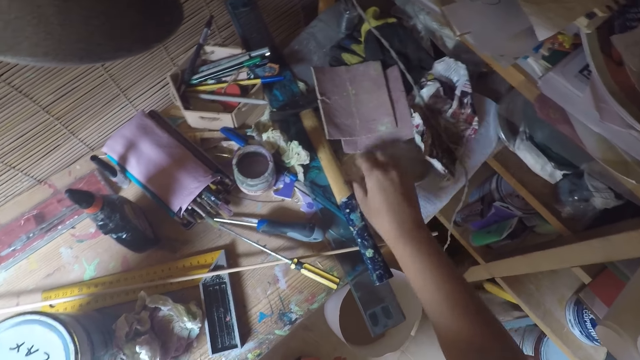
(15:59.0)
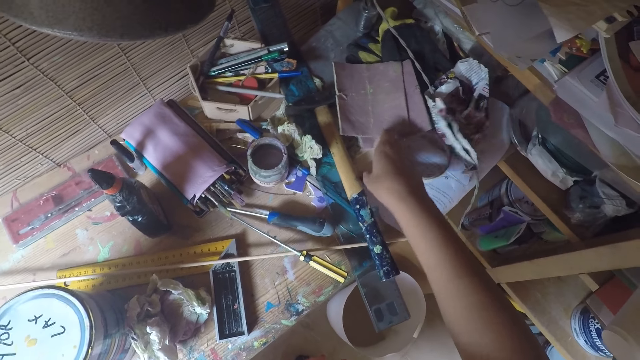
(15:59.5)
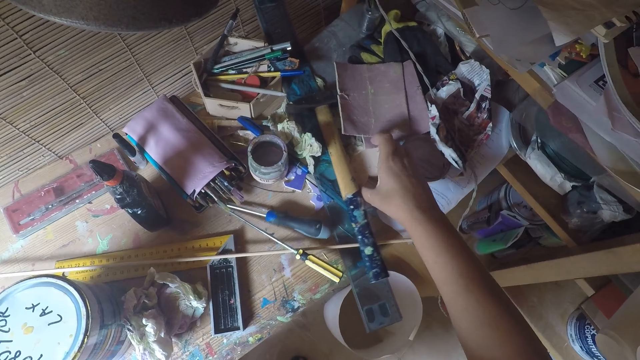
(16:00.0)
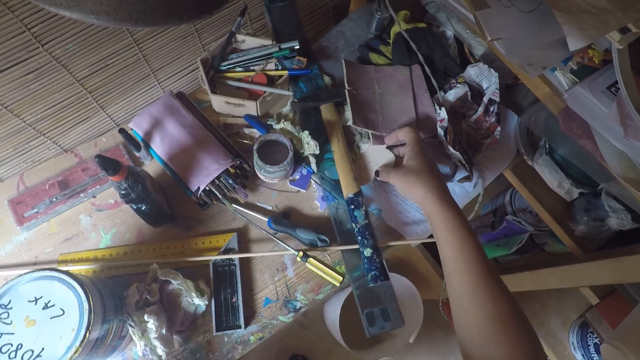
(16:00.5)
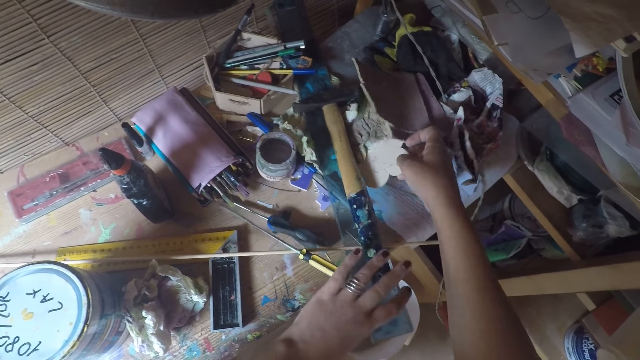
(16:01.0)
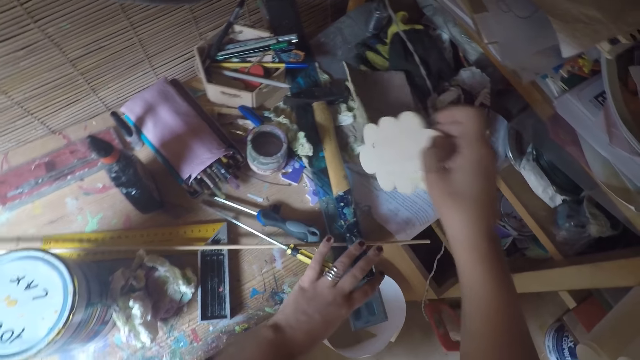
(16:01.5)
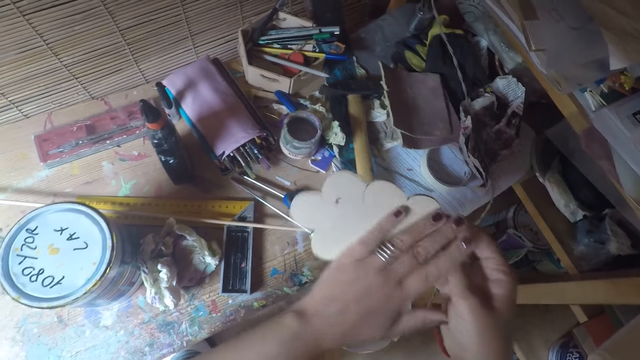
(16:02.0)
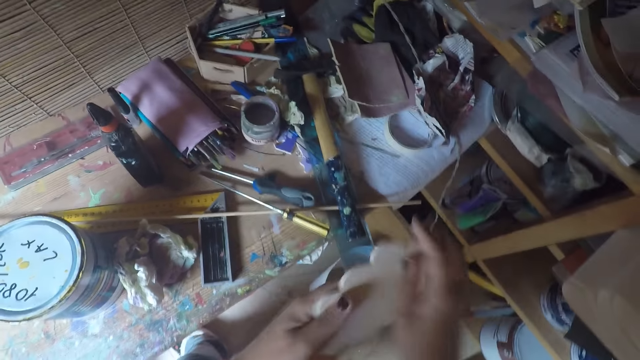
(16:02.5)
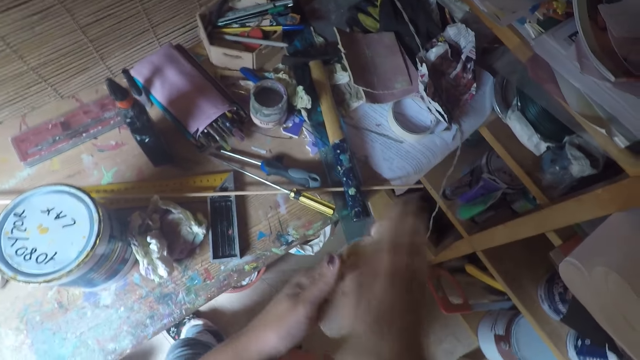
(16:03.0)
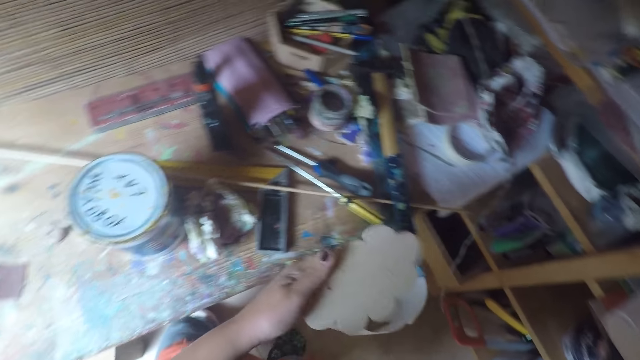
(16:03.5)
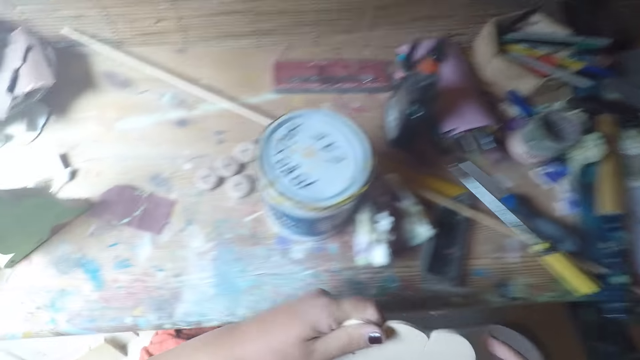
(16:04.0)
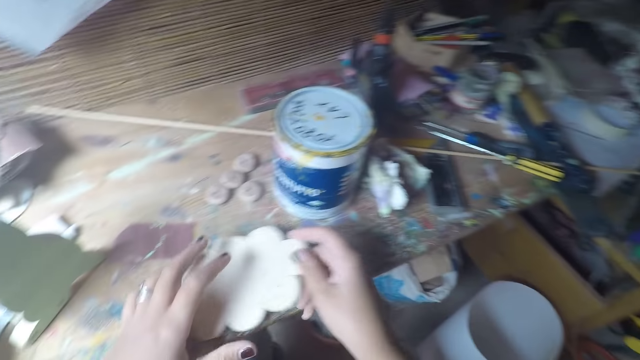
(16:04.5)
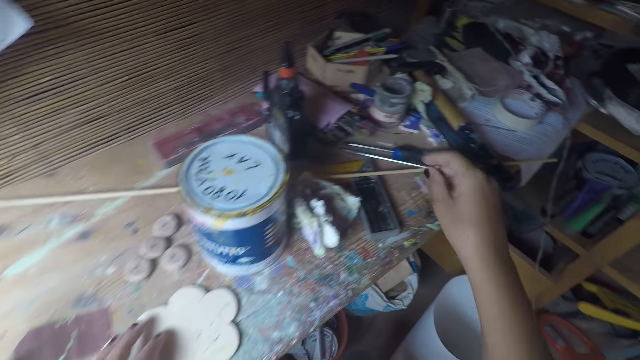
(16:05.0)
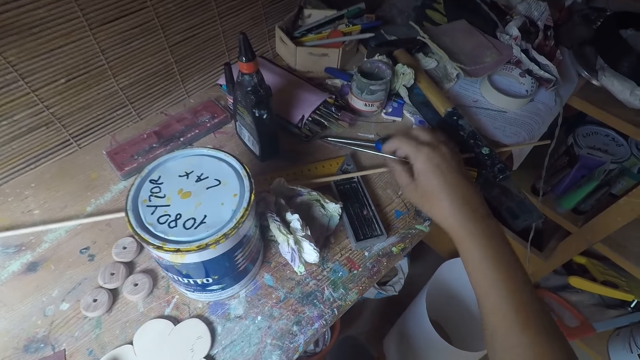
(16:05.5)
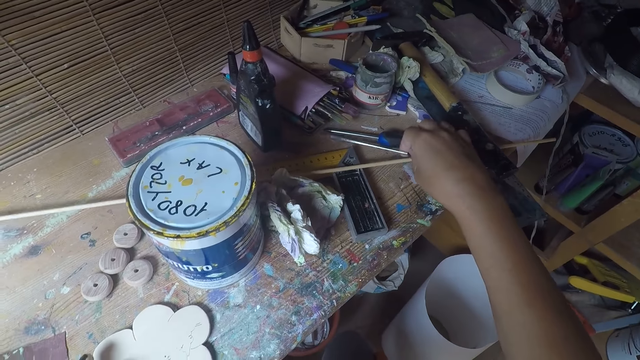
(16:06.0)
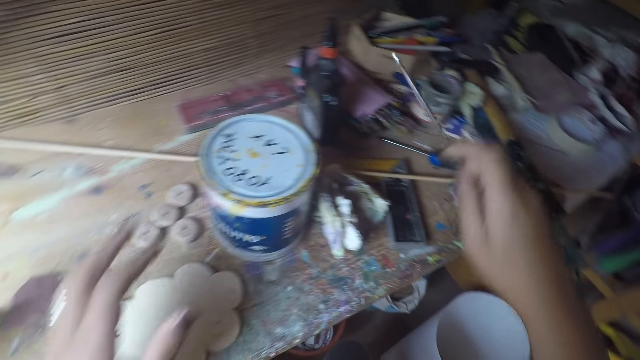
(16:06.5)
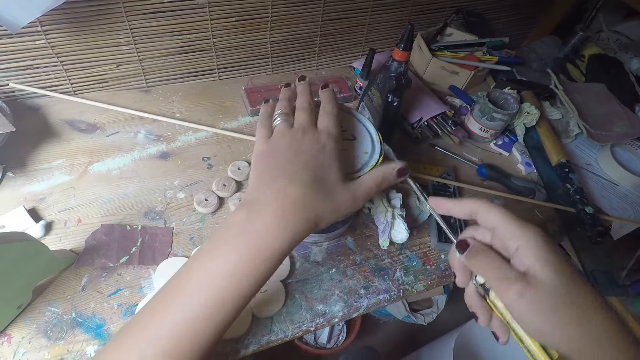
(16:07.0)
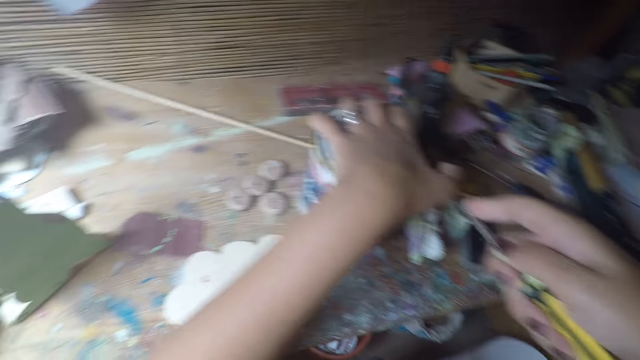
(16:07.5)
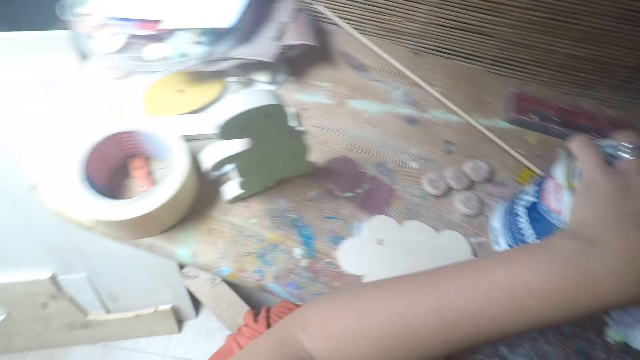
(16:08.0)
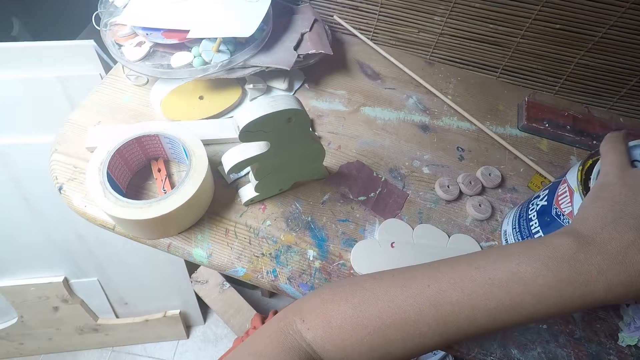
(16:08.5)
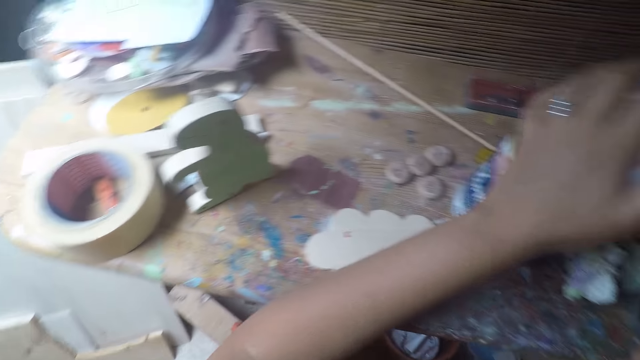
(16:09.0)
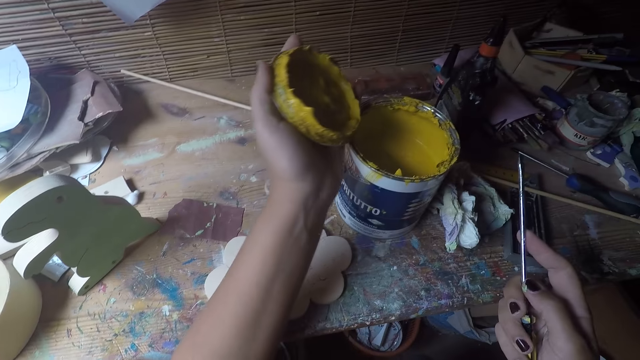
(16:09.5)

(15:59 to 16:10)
The camera wearer adjusts sandpaper. They pick up a wood craft on the table. They wipe on the wood craft using hands. They put the wood craft on the table. They pick up a screwdriver on the table. They open a lid on a tin of paint.

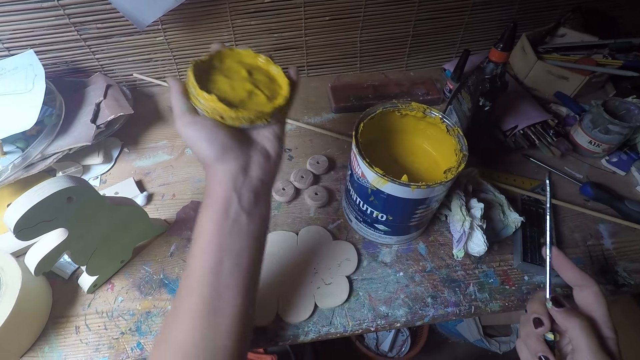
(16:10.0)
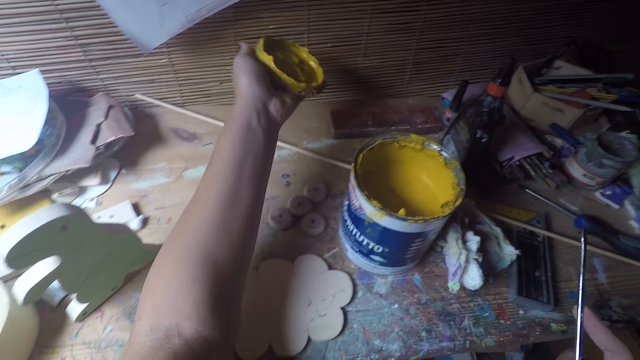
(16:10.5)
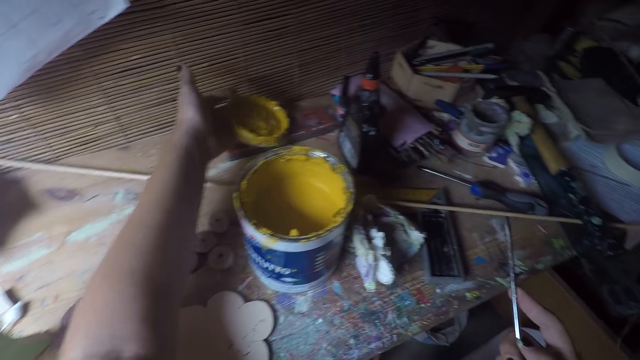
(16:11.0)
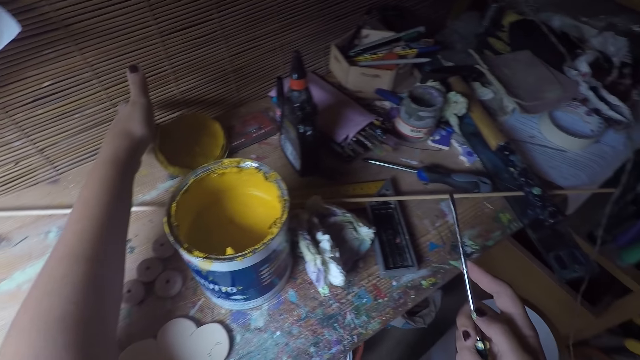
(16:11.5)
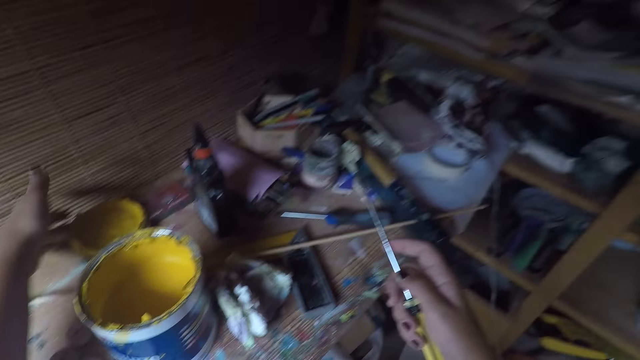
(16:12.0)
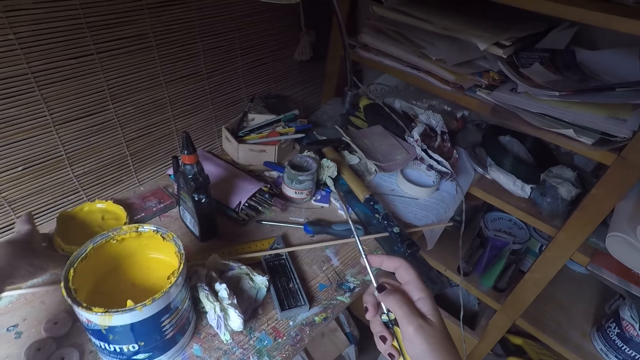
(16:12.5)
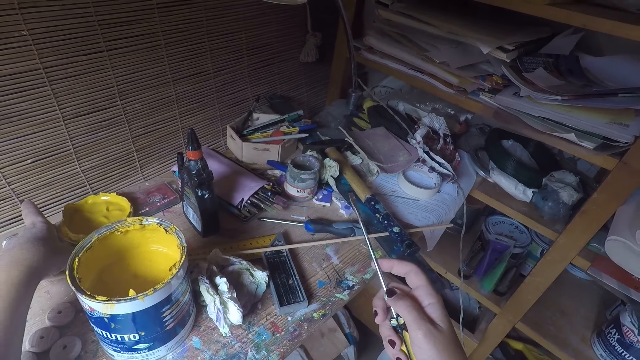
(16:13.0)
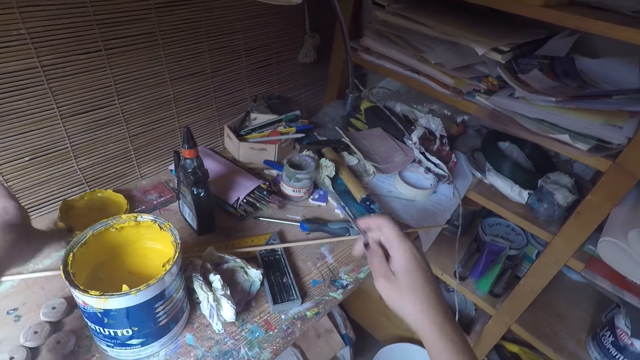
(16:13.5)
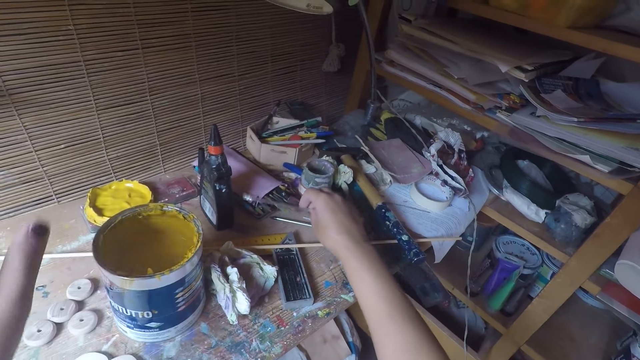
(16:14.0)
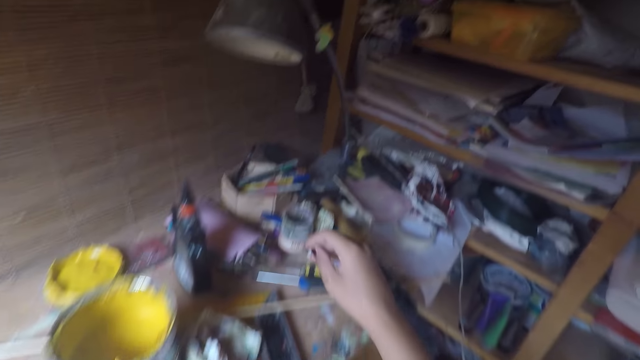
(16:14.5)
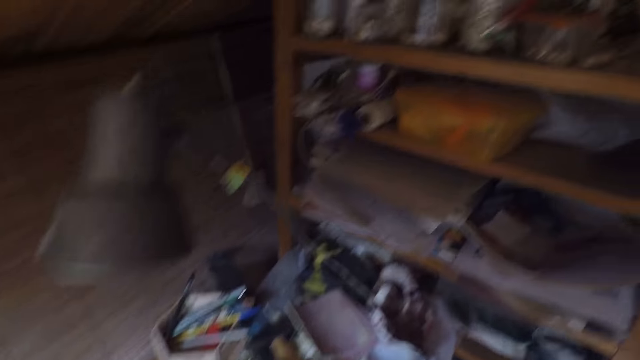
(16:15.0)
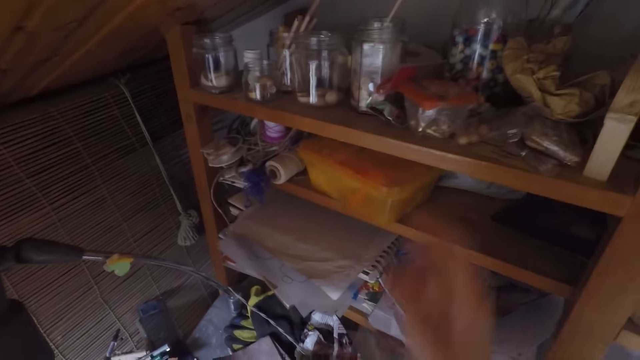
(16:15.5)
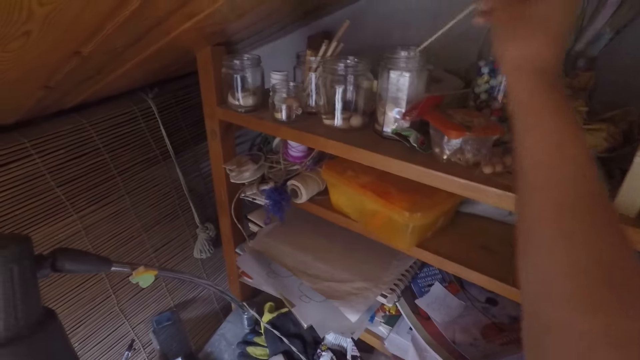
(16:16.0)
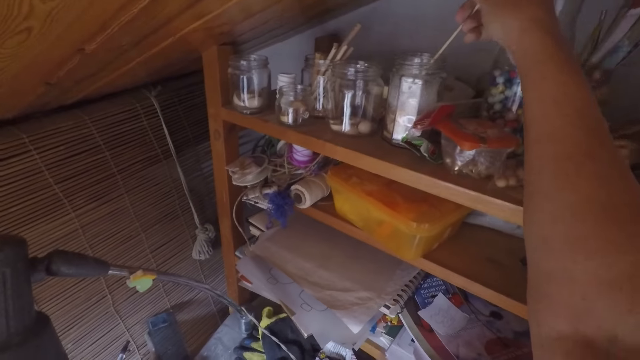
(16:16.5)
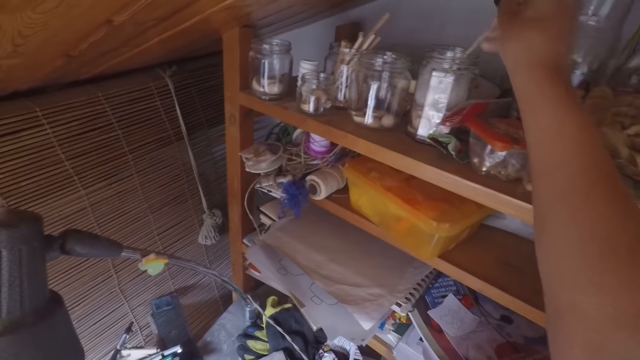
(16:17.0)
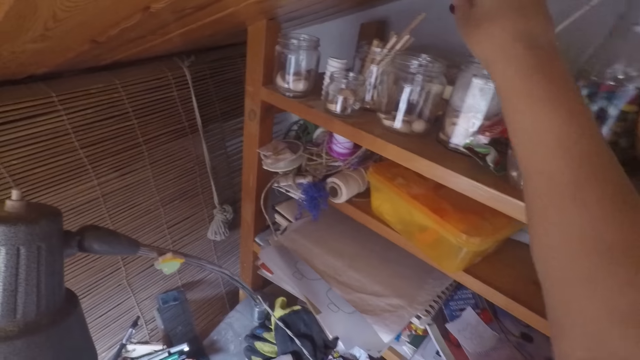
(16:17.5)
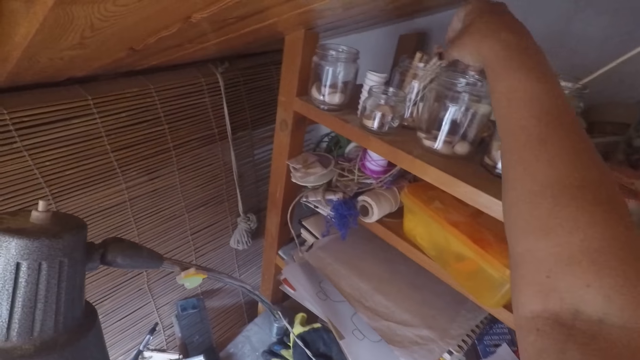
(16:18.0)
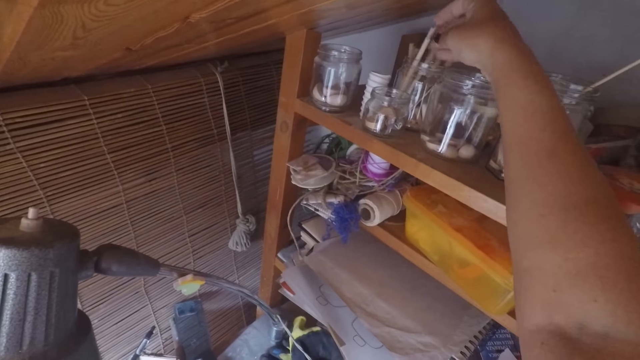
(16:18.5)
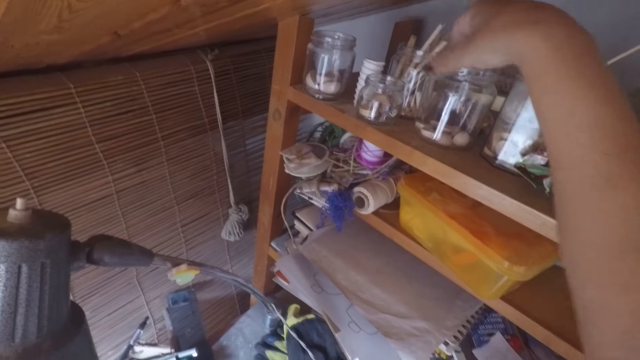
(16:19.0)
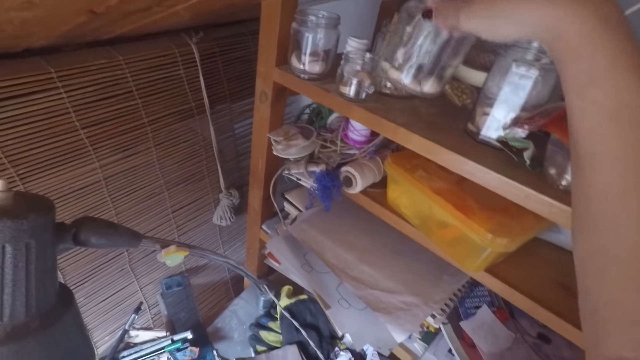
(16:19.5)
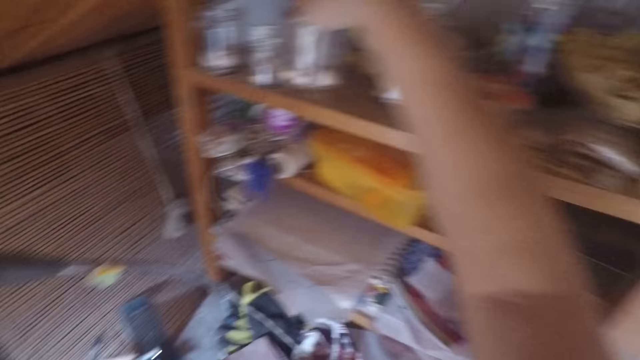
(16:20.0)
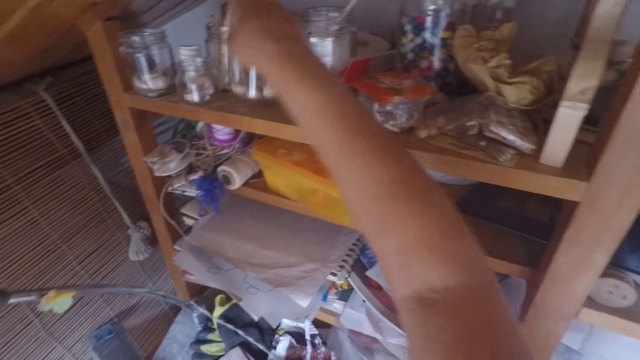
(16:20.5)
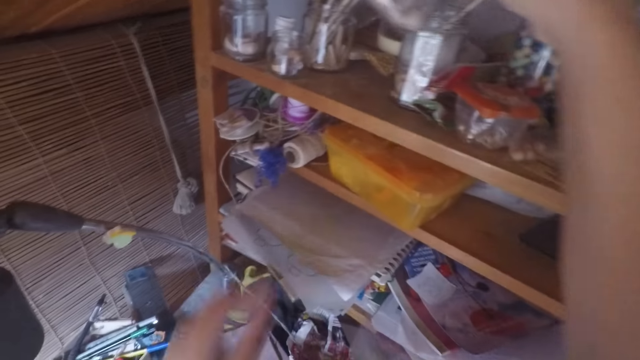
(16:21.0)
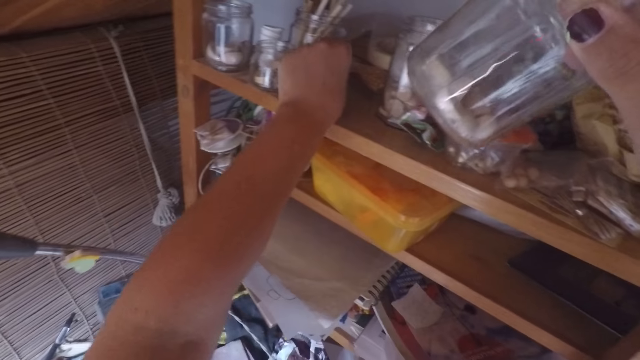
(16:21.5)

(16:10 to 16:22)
The camera wearer puts the lid on the tin of paint on the table. They drop the cover. They put the screwdriver on the table. They pick up a brush in a tin. They pick up a brush in a tin again. They carry a piece of wood. They pick up a tin of wood crafts on the shelf.
